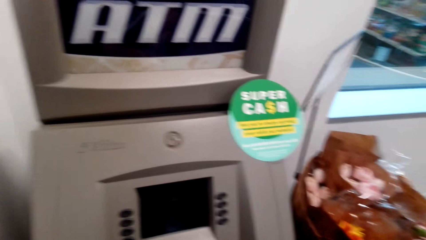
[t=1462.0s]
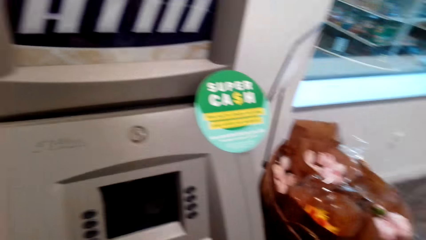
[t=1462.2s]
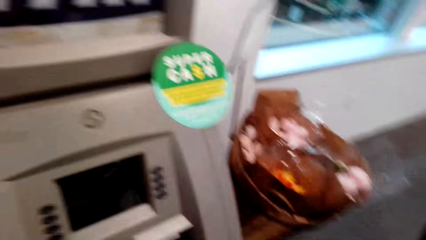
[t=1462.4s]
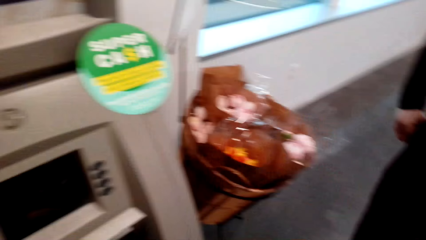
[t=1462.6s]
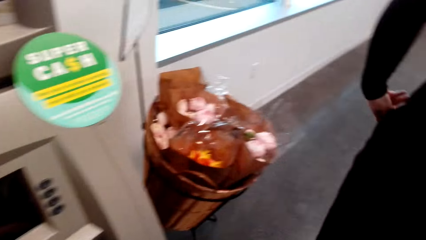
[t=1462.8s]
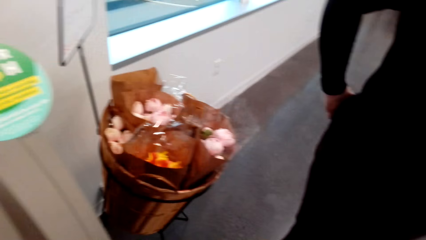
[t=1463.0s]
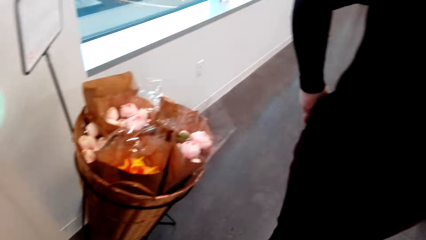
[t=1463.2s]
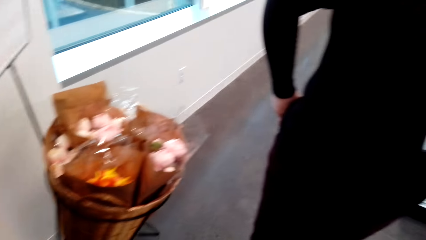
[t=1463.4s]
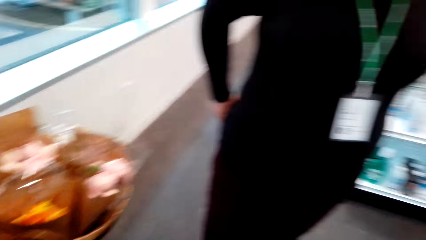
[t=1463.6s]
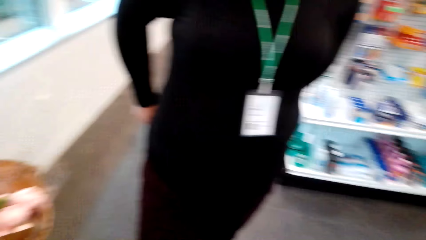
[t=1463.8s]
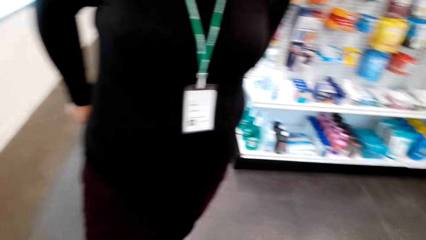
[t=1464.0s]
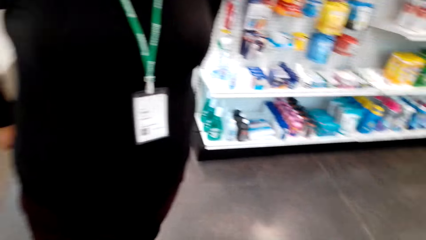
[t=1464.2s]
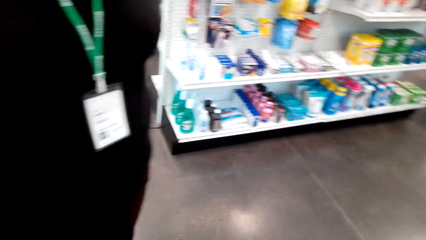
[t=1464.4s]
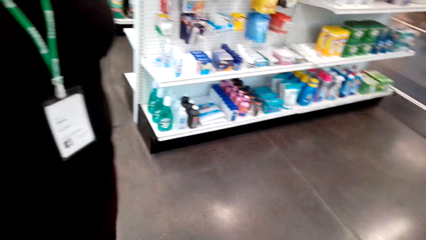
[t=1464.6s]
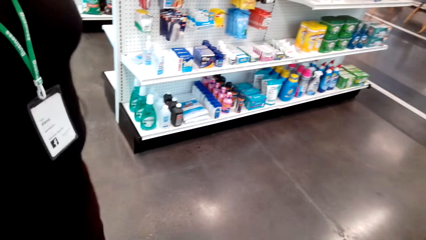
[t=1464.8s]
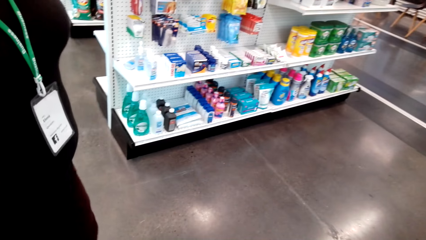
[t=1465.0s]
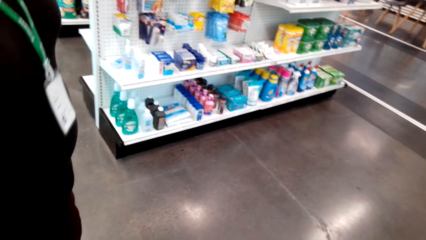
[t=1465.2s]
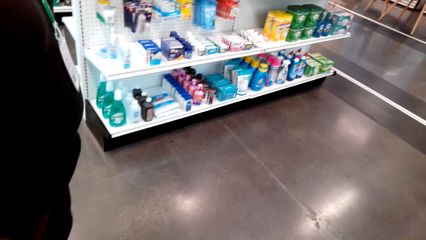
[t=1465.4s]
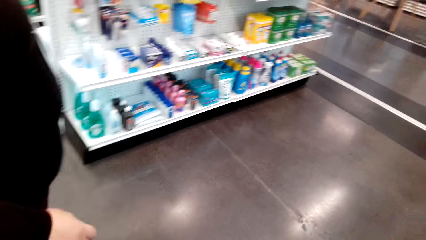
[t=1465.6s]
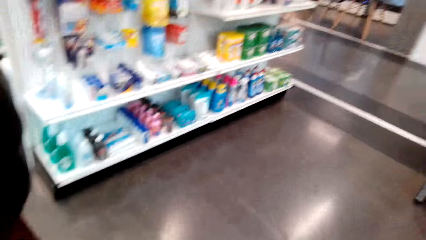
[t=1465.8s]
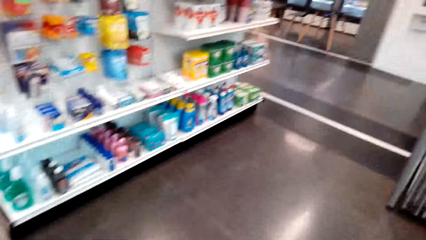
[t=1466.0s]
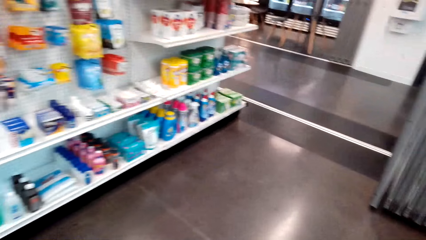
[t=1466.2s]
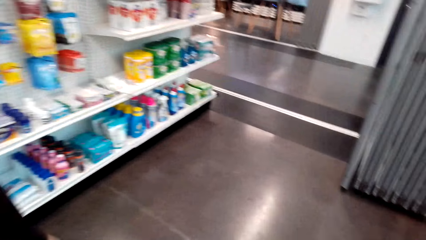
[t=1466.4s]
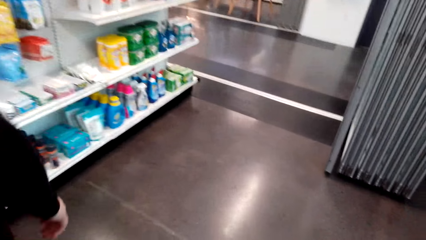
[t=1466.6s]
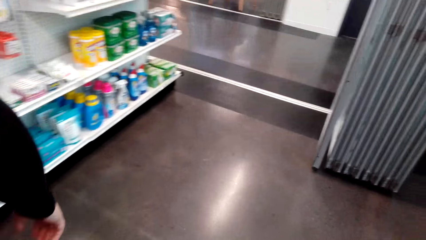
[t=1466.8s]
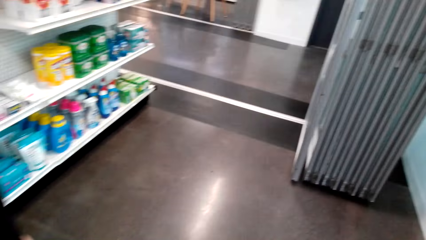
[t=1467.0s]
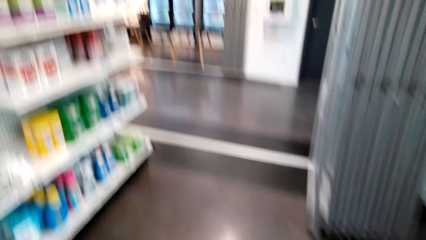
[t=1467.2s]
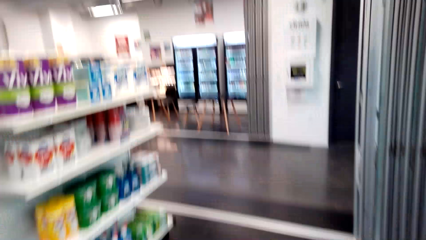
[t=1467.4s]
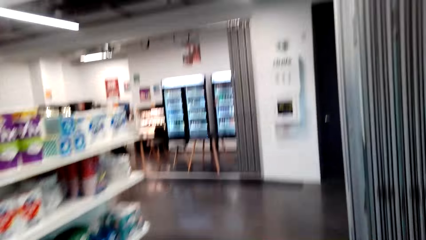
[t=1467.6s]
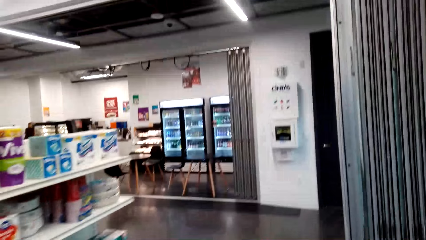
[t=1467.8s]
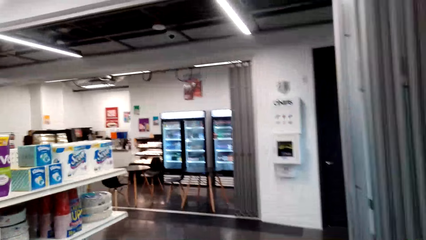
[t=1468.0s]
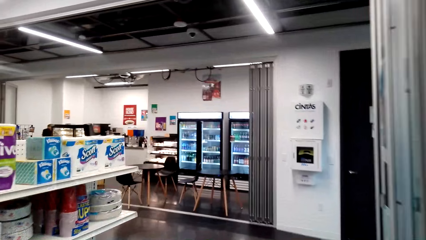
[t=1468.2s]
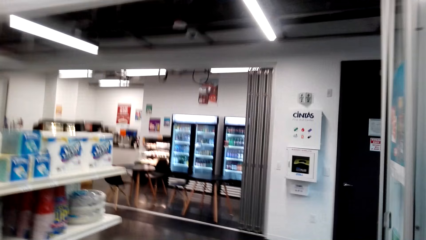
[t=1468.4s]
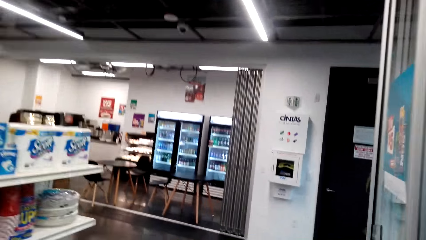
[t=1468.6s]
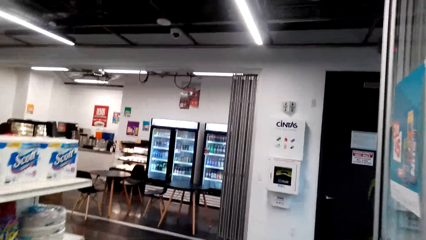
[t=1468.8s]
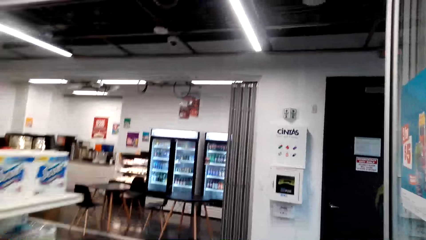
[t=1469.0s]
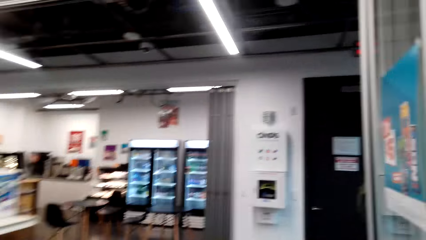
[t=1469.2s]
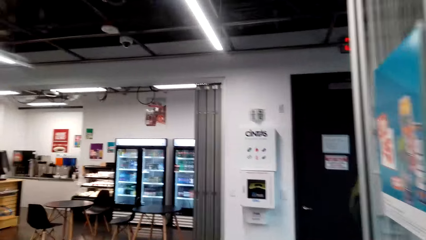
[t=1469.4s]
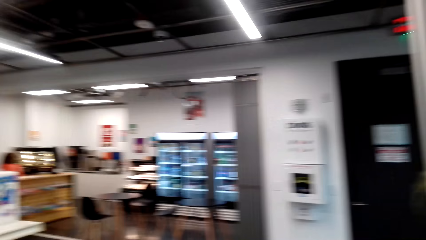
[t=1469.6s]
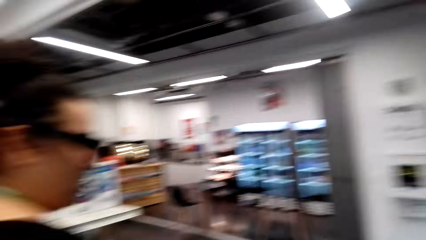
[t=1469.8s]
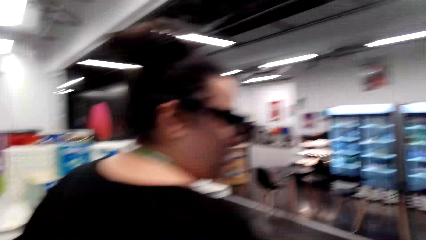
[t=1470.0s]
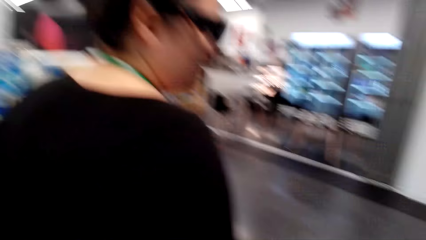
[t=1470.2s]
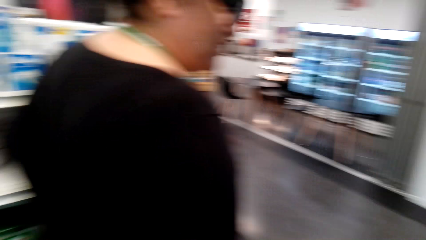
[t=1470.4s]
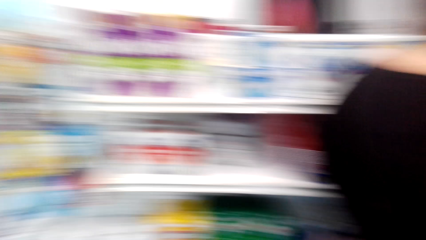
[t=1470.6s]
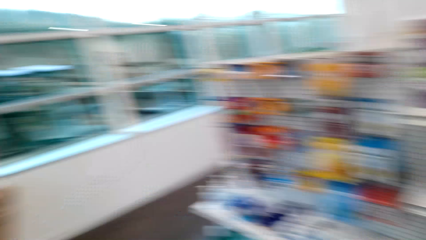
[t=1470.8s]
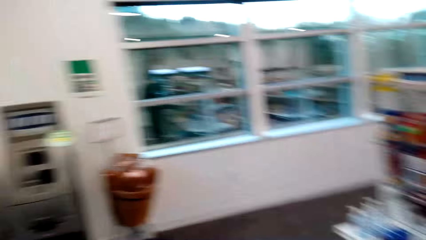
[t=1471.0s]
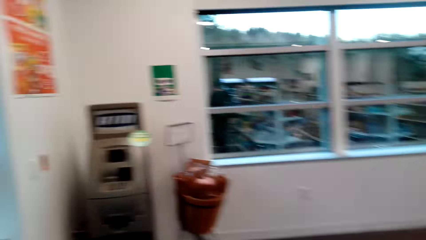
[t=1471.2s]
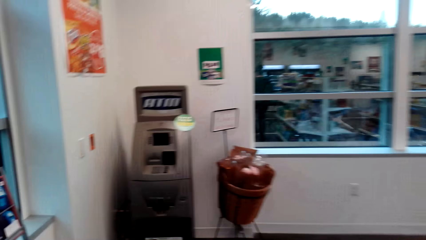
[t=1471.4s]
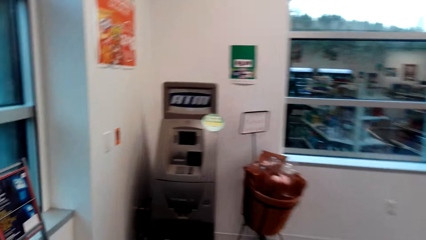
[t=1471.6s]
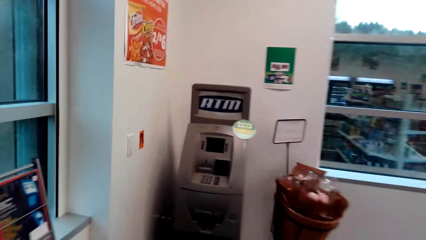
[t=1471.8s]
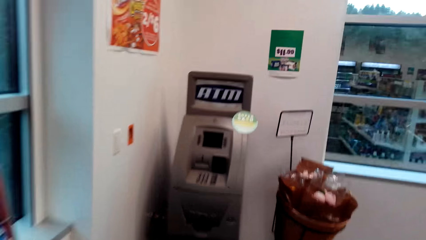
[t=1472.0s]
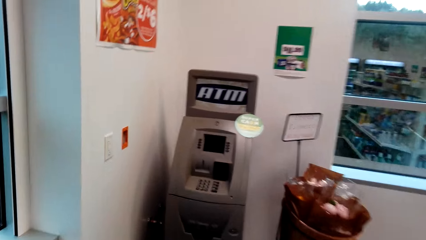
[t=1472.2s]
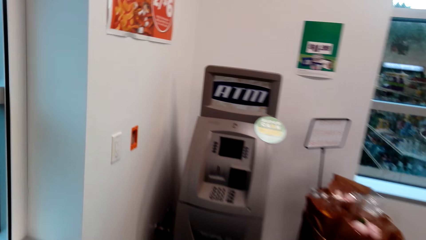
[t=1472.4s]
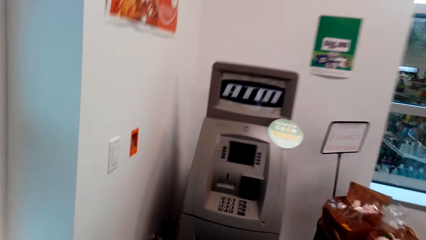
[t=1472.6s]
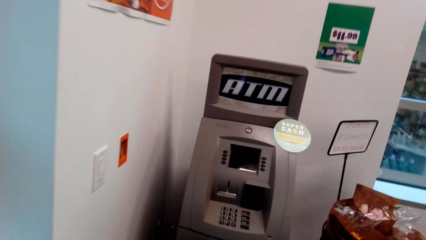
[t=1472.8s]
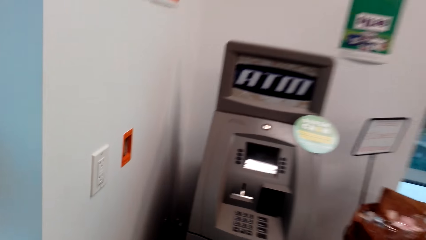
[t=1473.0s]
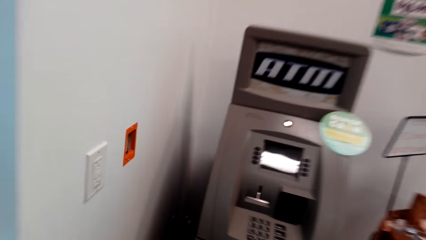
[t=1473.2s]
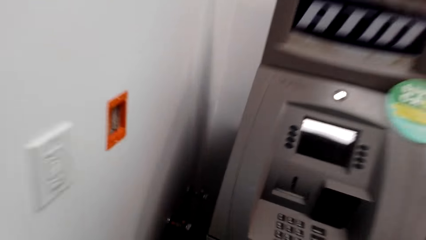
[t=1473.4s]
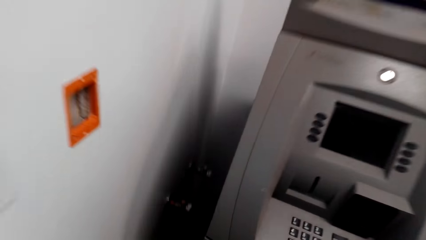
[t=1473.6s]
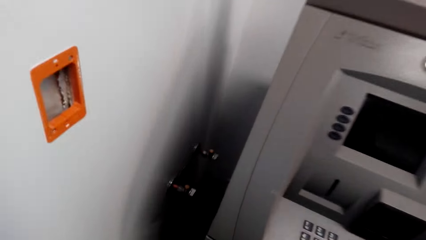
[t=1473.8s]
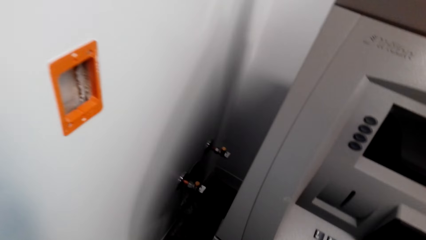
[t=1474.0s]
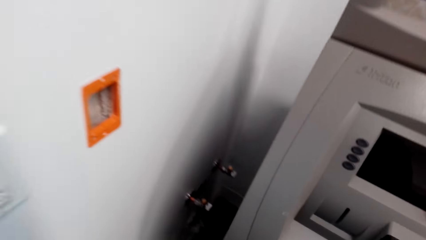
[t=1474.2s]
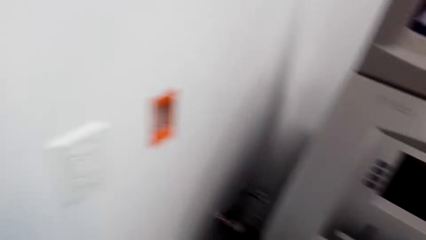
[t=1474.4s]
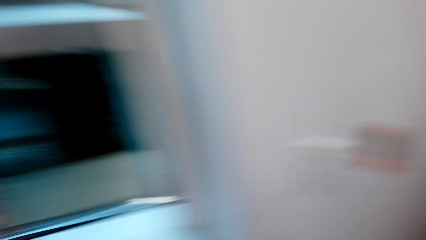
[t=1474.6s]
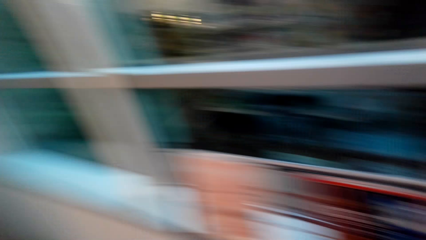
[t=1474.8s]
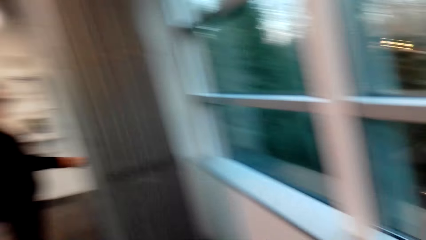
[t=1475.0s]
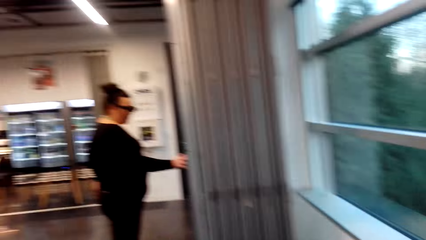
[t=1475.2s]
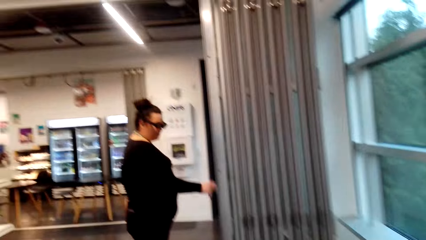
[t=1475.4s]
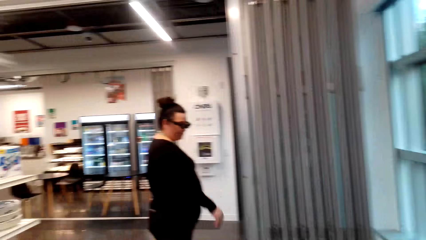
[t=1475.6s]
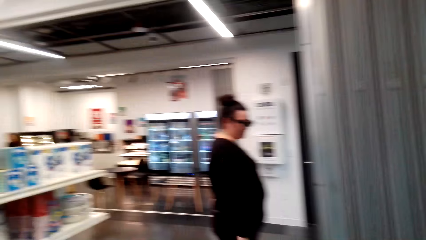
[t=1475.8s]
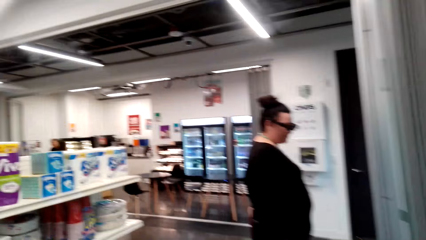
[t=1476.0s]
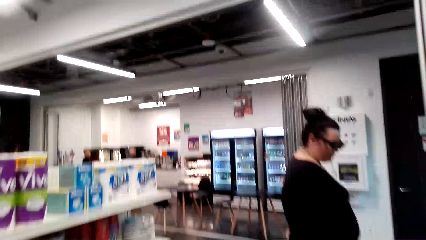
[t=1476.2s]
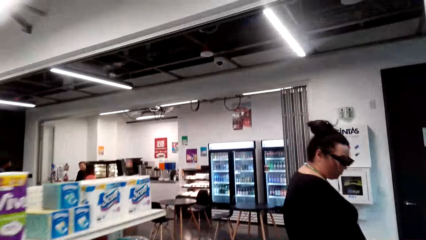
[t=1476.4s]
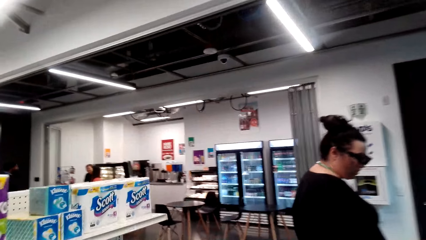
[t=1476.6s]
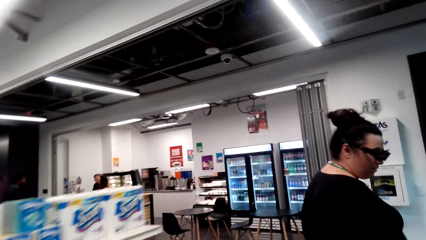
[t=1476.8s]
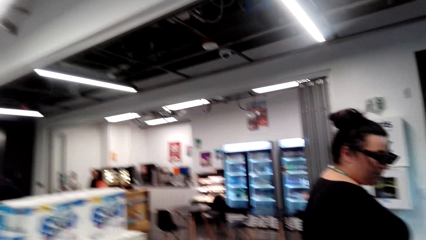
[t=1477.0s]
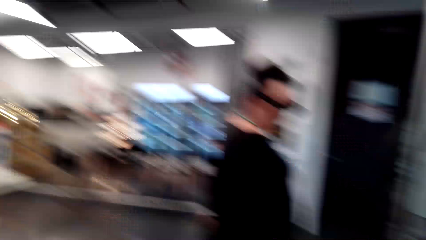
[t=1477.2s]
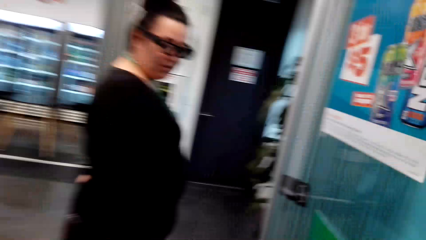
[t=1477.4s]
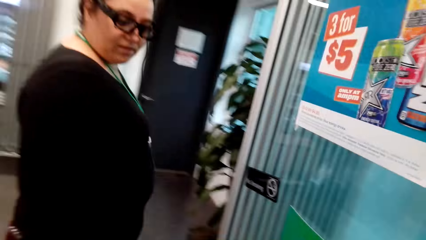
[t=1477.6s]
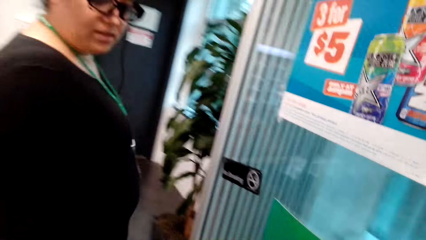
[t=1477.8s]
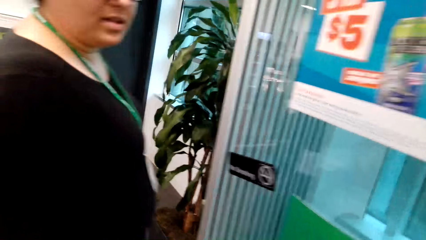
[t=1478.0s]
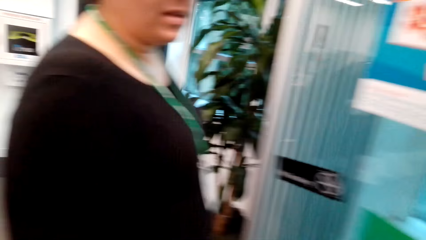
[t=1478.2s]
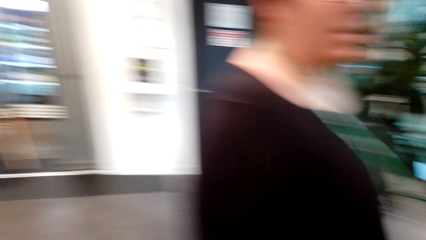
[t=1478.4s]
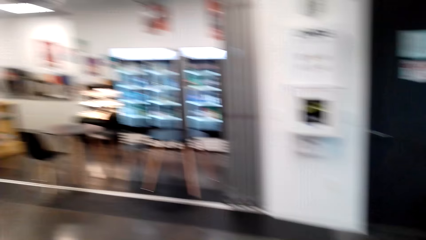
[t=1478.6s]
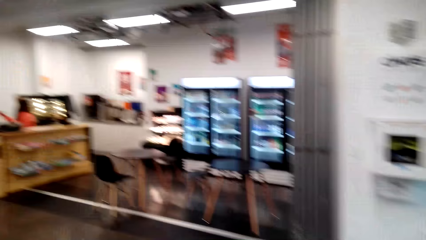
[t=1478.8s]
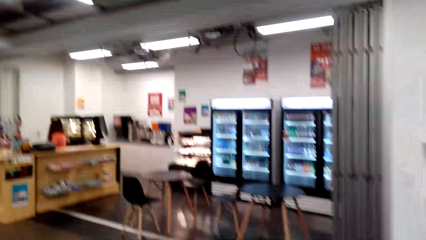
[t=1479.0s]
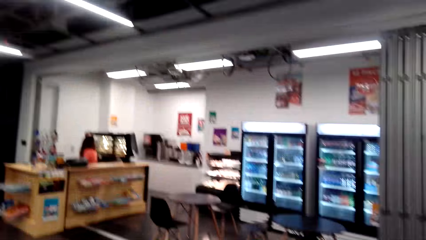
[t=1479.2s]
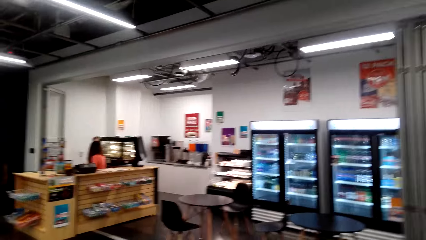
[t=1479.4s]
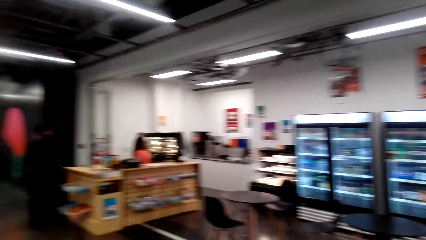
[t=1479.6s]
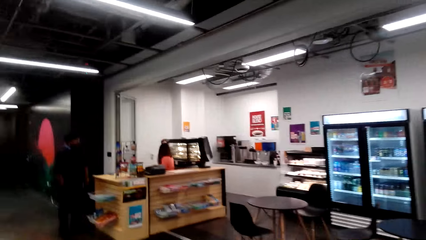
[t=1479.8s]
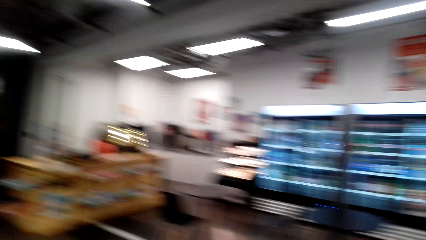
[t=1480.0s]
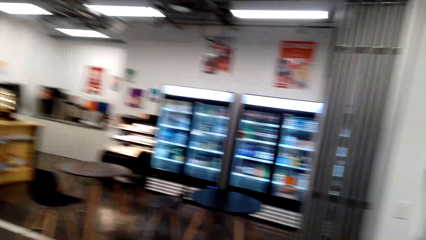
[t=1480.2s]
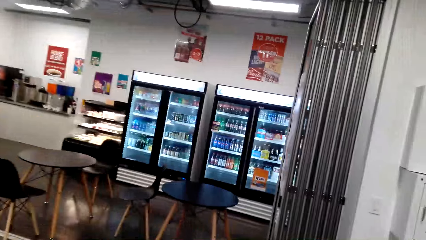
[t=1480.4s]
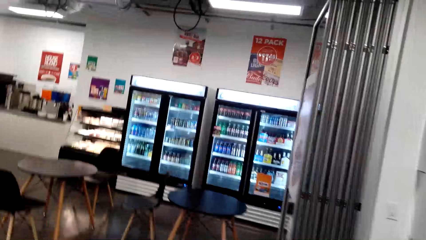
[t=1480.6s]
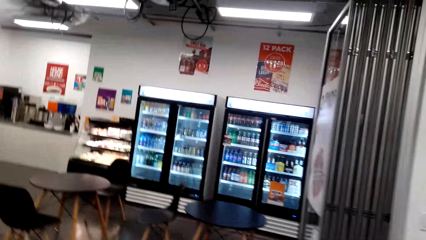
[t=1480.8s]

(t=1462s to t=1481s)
The camera wearer turns around. They walk around the supermarket. A woman walks and raises a hand.
